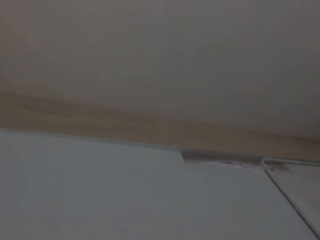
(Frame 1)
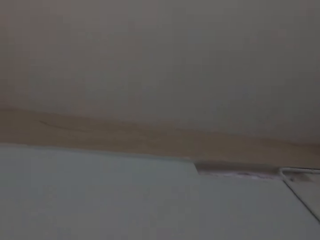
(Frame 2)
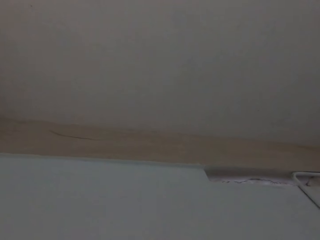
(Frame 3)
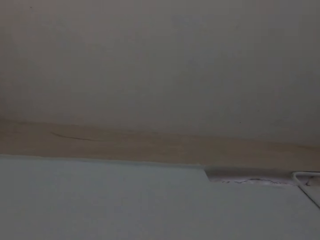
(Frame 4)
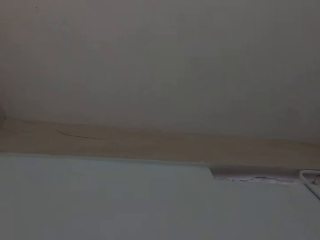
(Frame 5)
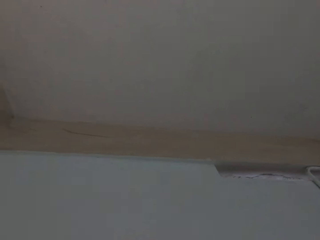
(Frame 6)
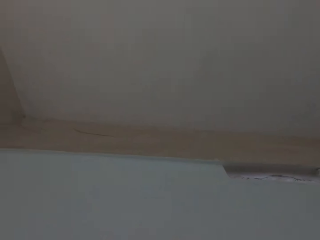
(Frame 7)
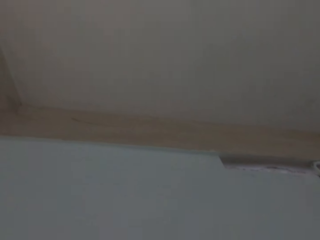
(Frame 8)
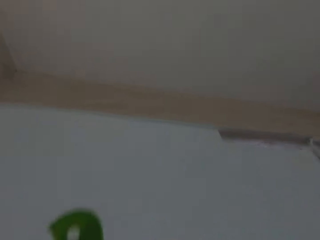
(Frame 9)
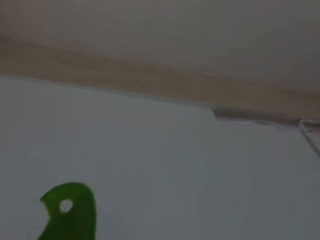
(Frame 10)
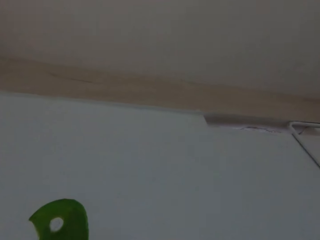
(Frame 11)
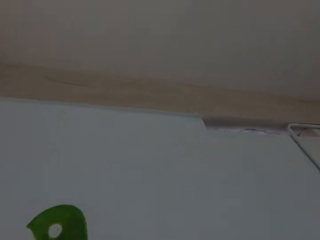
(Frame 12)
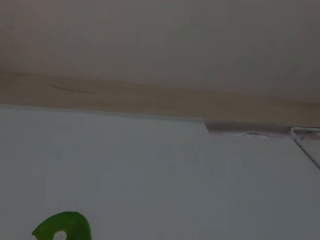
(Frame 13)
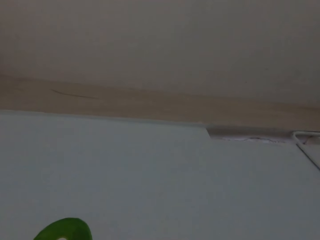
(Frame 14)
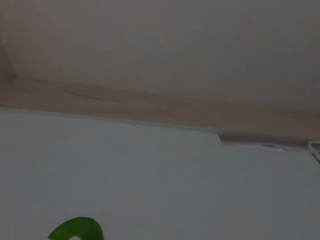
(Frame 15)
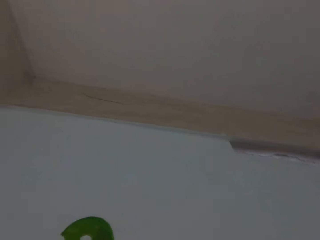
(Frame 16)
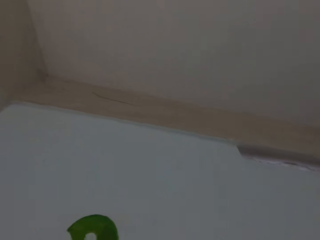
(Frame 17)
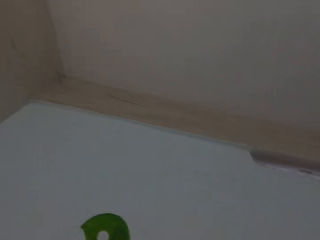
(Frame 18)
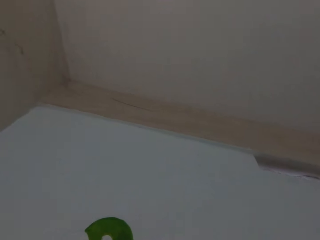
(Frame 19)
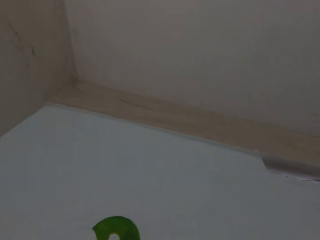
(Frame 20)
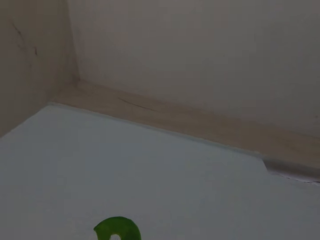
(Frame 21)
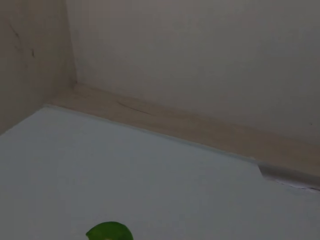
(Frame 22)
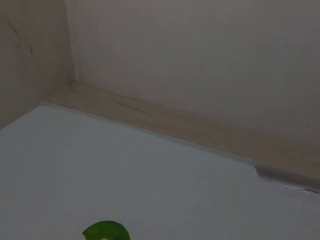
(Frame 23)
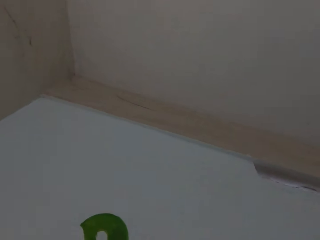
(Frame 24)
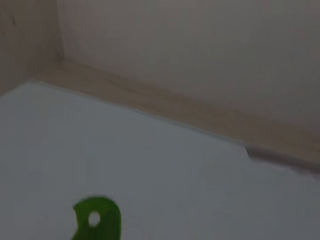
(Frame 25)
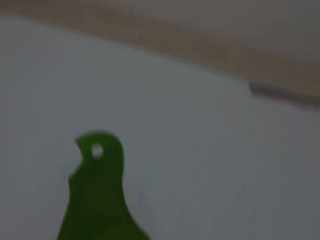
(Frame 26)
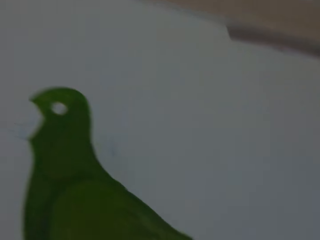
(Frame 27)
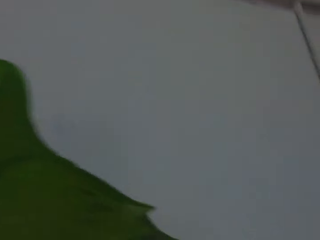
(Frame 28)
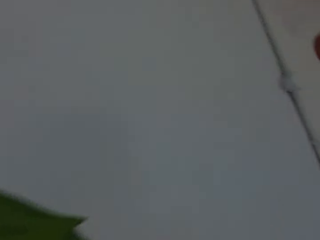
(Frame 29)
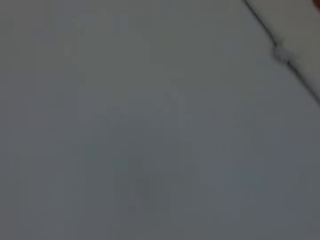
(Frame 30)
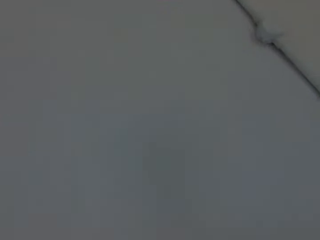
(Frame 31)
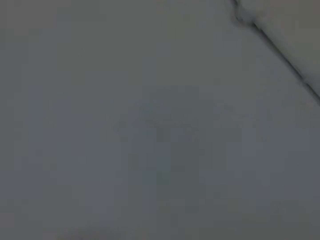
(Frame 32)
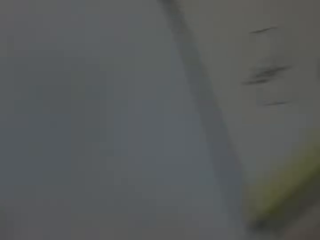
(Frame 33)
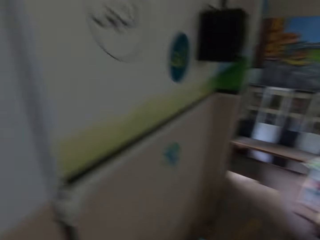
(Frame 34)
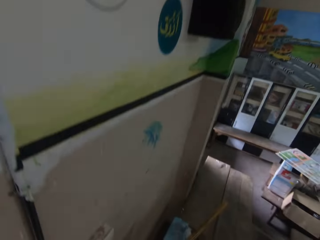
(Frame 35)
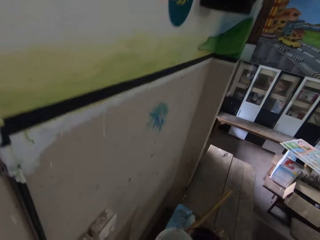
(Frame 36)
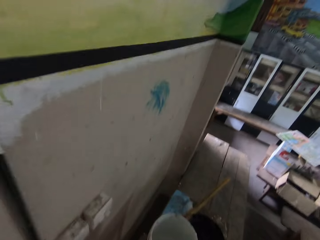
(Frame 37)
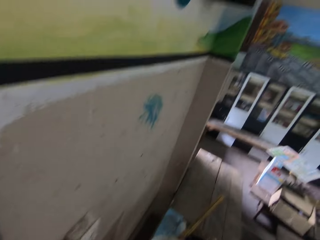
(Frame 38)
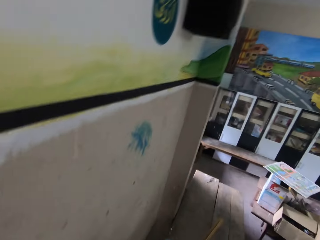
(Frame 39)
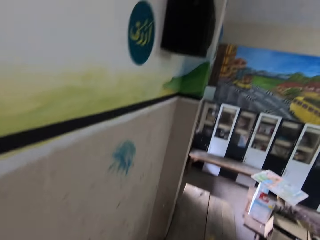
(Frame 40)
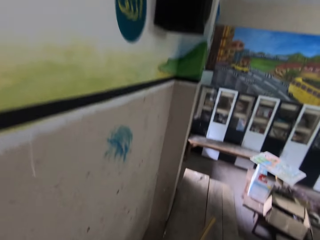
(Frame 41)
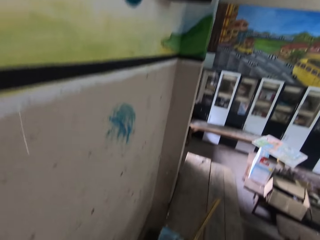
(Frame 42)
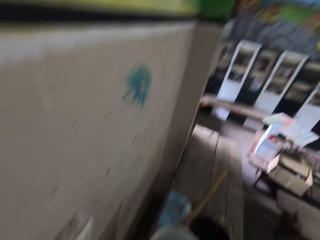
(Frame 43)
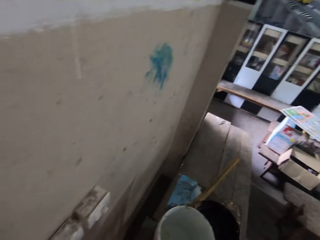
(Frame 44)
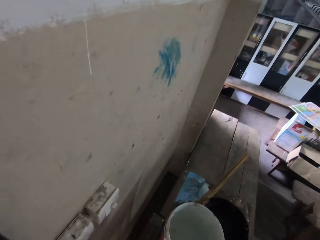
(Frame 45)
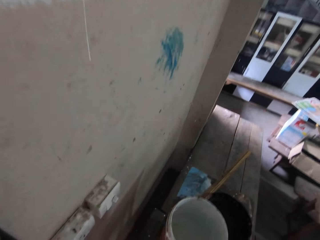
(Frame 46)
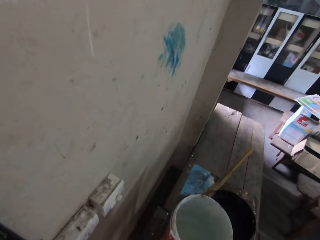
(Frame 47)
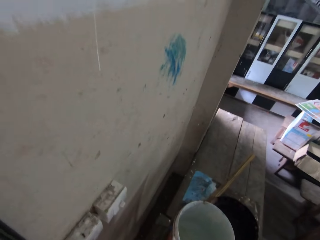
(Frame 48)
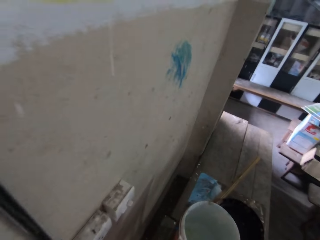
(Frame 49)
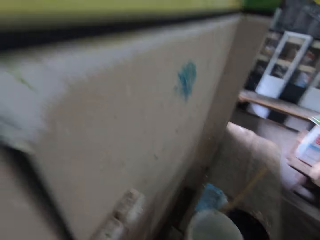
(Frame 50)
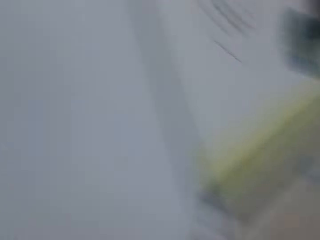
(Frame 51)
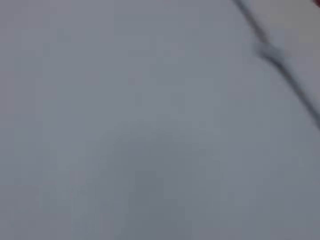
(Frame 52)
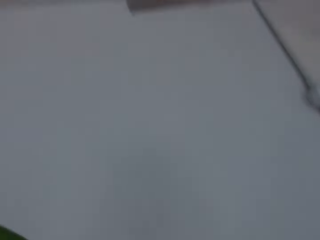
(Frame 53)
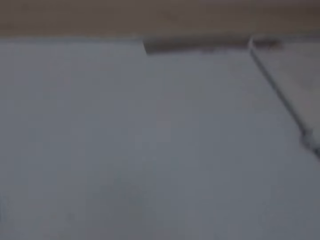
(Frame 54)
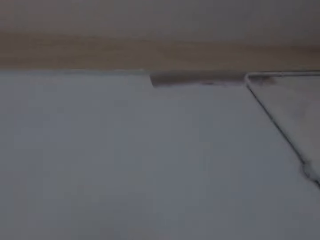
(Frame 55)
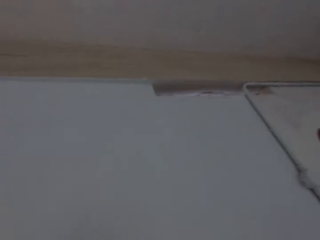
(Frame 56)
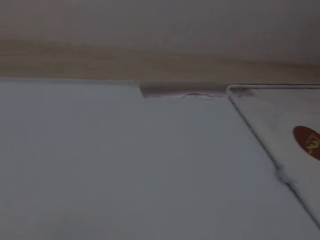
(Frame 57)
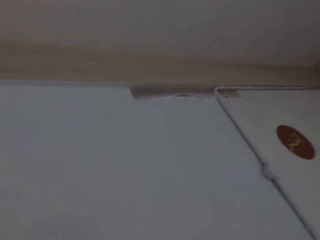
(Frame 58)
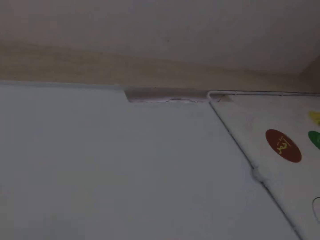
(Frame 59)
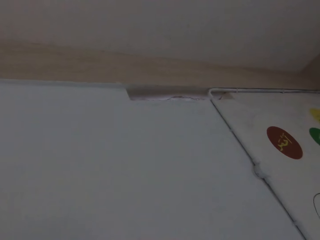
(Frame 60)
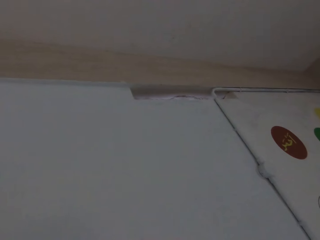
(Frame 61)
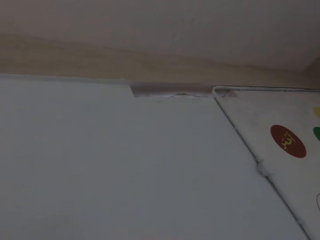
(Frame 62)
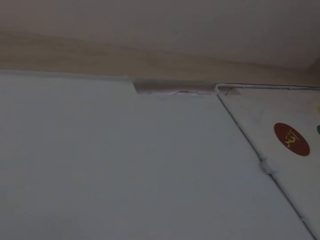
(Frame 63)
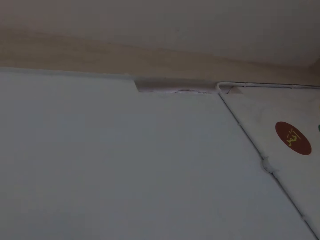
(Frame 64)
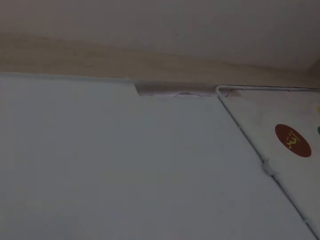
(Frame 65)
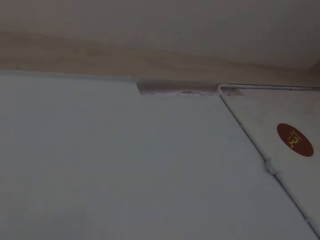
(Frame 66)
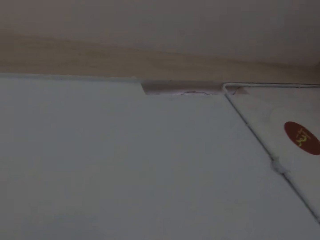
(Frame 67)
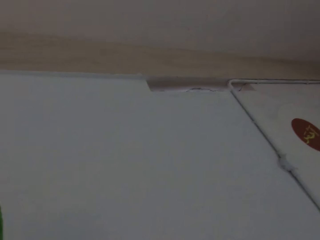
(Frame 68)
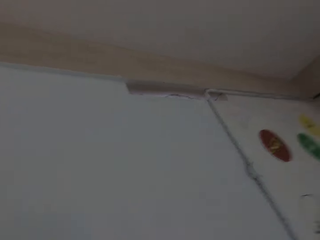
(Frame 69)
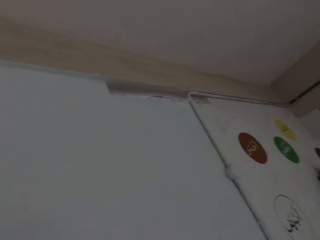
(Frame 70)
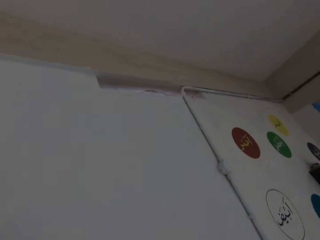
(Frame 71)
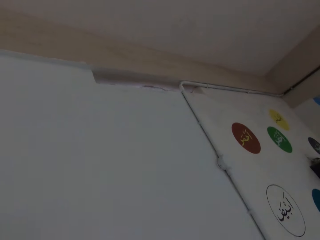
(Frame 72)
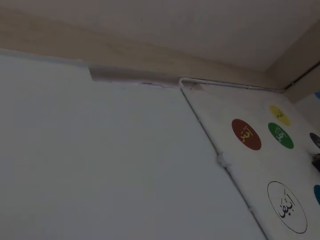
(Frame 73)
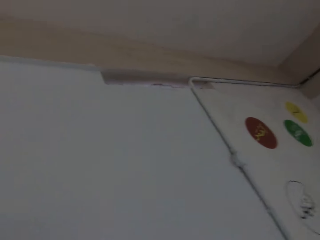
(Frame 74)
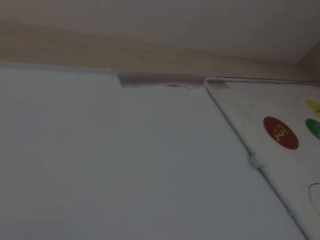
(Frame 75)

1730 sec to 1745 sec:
The camera wearer loads paint on the paintbrush in his right hand from the paint bucket. He does something. He paints the wall with the paintbrush in his right hand.

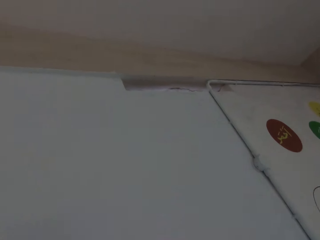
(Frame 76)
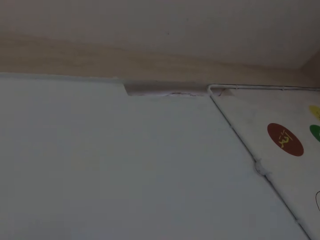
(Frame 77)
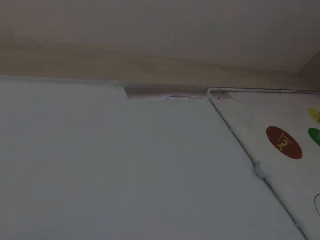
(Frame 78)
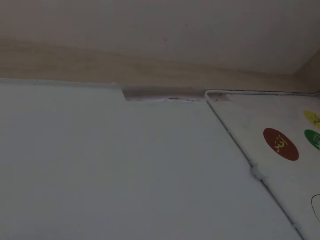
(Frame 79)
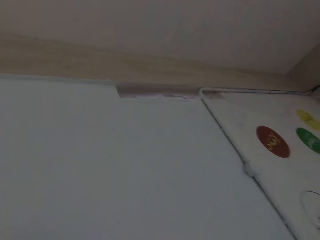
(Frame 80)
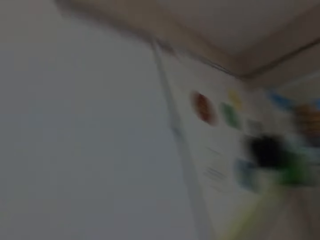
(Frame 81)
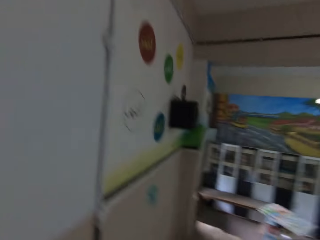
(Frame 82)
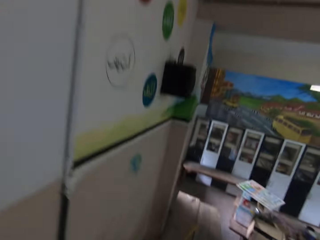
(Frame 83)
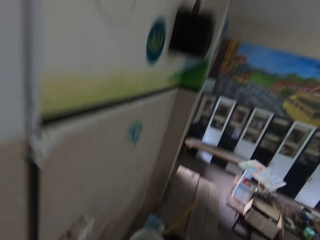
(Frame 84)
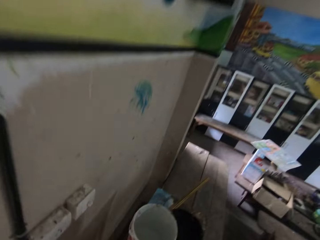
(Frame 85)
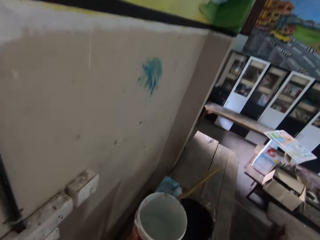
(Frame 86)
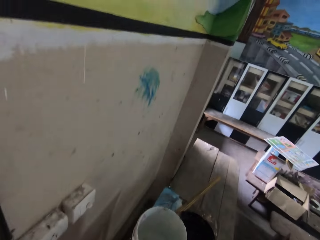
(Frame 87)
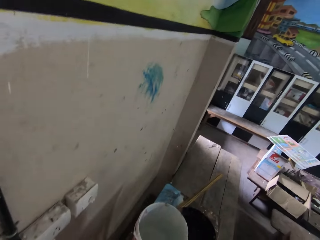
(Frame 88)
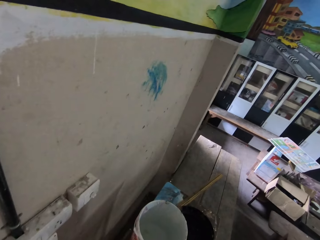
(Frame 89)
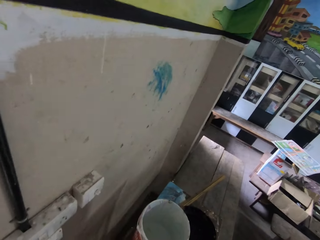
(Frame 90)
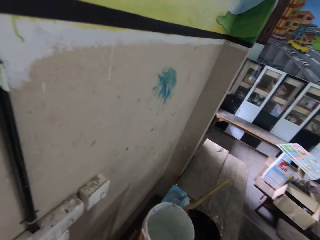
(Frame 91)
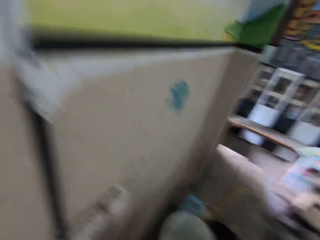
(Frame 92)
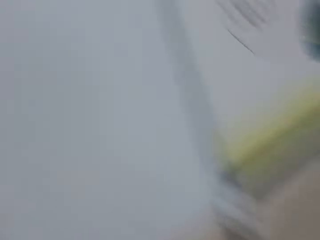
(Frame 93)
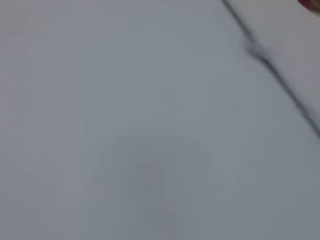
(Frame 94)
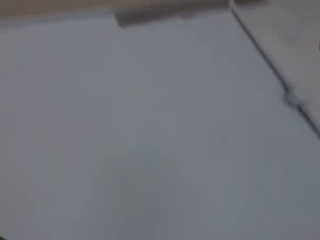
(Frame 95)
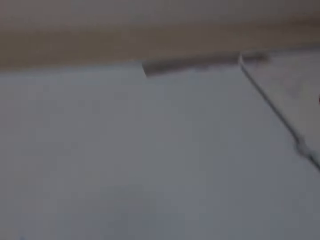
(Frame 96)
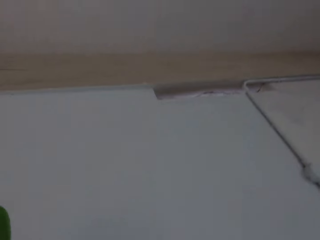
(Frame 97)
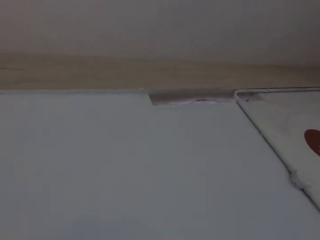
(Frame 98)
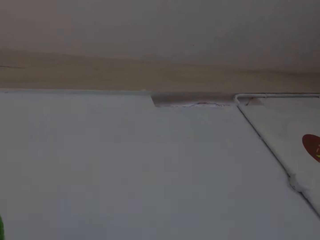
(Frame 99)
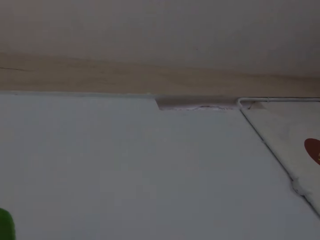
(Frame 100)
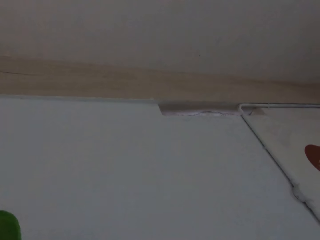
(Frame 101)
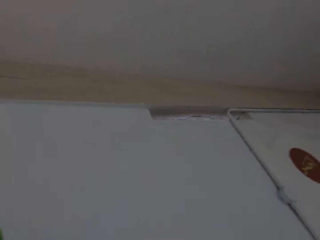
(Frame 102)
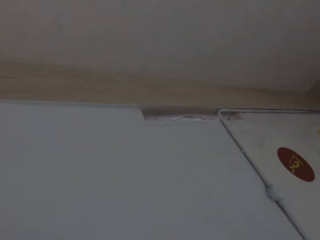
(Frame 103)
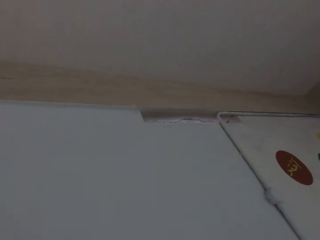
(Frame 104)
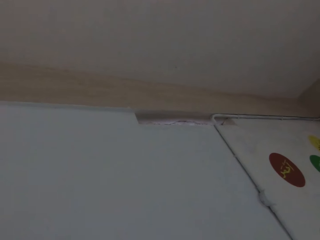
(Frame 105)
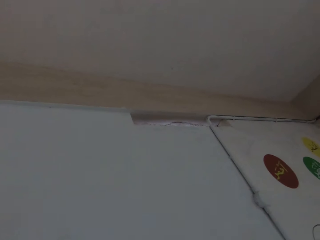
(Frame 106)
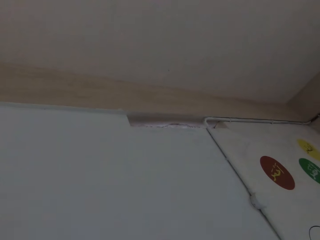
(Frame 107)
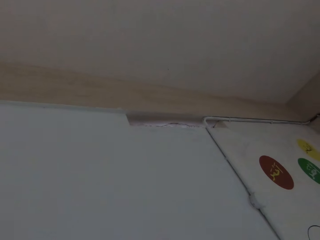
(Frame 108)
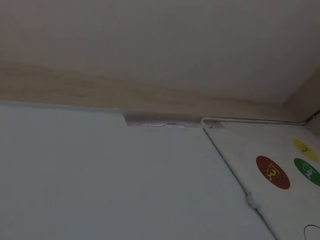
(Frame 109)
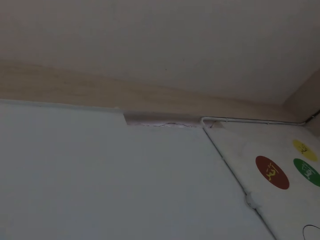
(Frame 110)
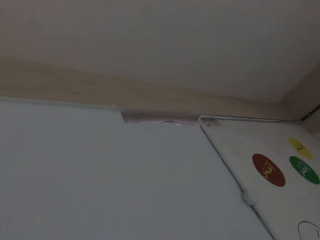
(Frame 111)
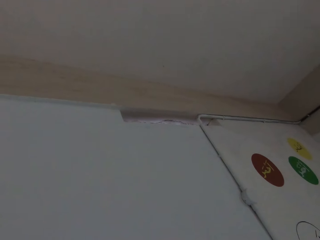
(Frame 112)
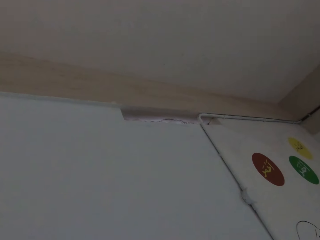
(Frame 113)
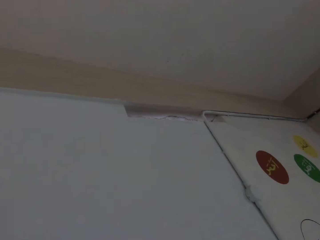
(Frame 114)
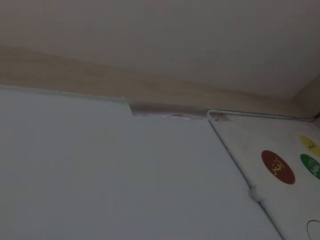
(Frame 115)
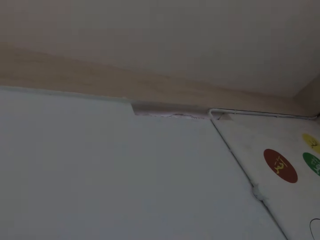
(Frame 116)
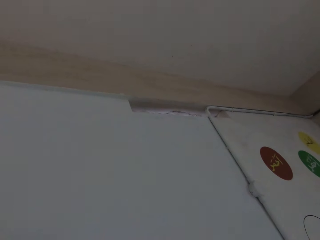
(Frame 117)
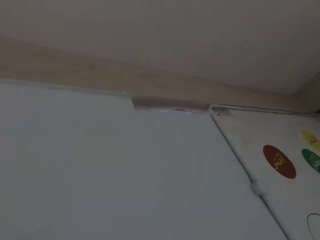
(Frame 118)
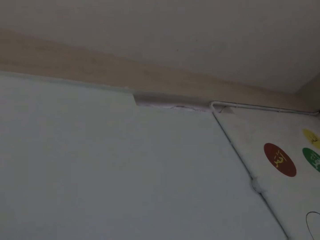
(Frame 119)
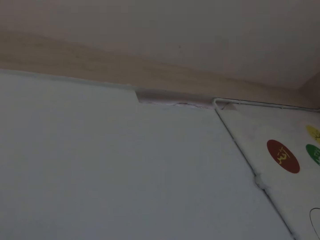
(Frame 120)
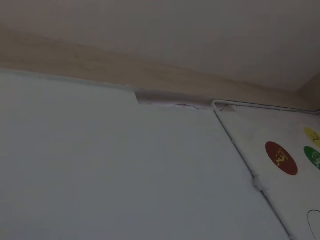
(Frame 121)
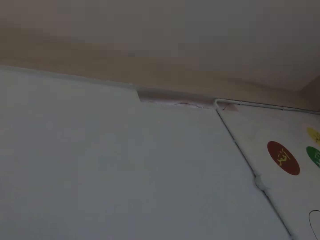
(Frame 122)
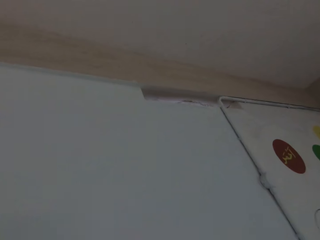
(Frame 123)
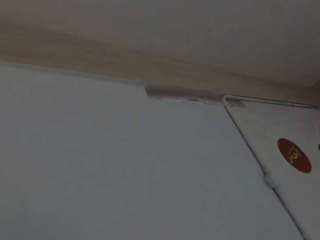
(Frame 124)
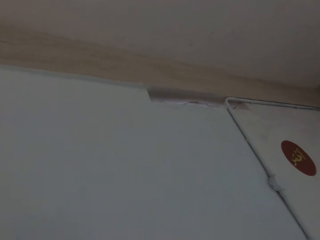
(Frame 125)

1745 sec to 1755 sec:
The camera wearer loads paint on the paintbrush in his right hand from the paint bucket. He does something. He paints the wall with the paintbrush in his right hand.
